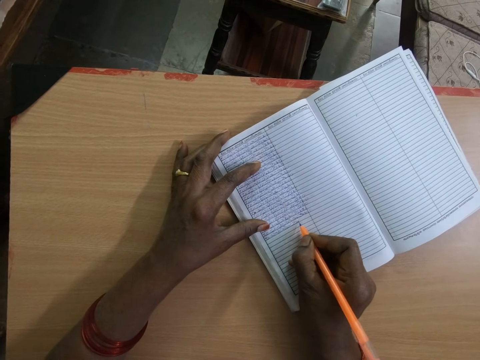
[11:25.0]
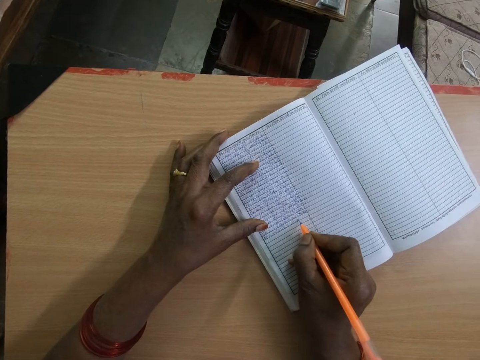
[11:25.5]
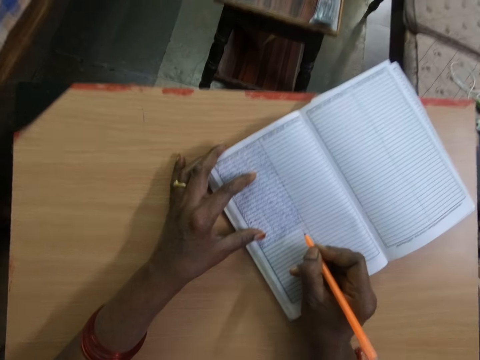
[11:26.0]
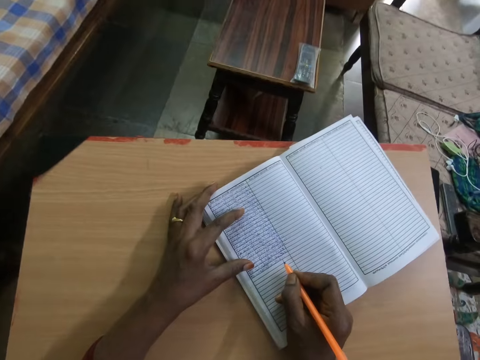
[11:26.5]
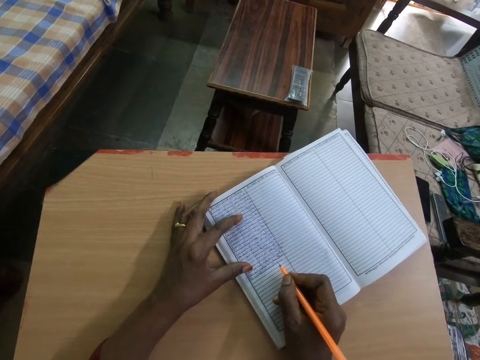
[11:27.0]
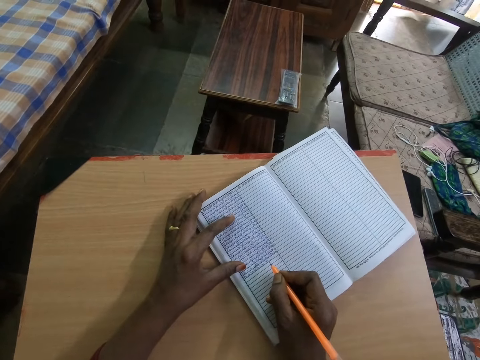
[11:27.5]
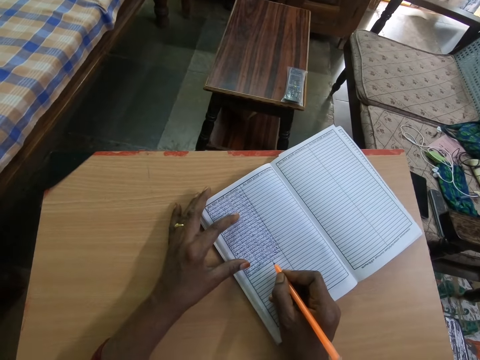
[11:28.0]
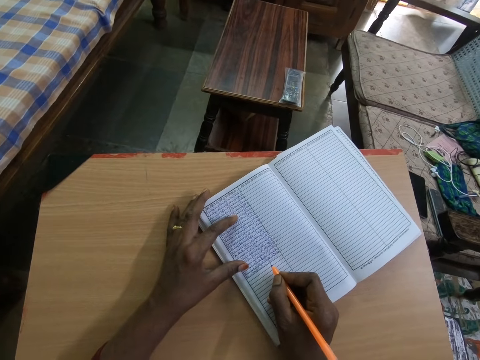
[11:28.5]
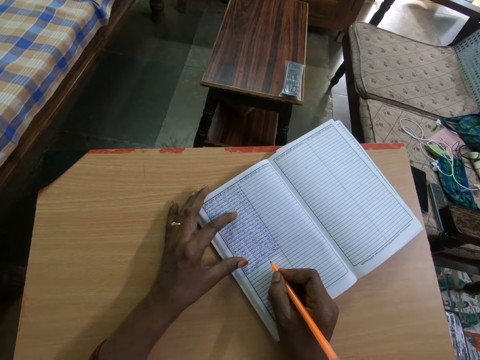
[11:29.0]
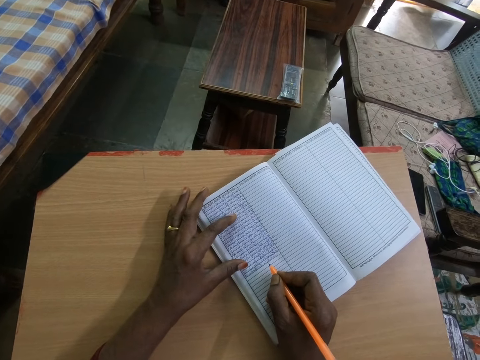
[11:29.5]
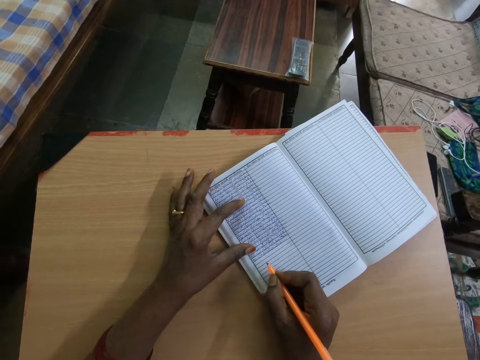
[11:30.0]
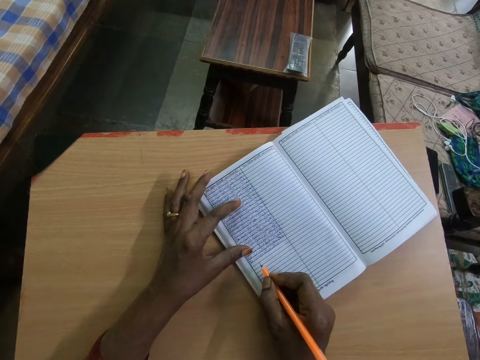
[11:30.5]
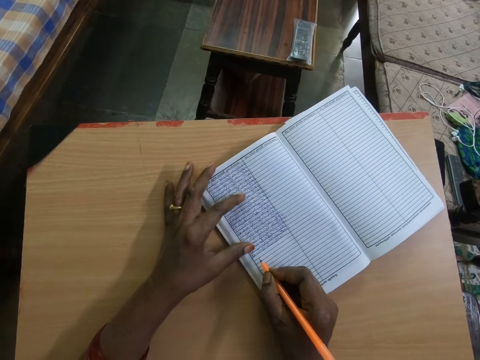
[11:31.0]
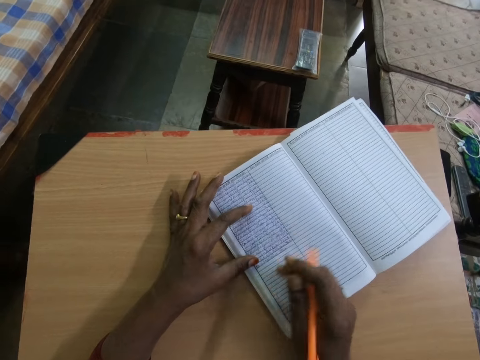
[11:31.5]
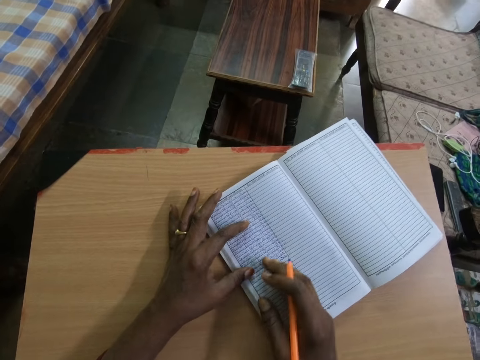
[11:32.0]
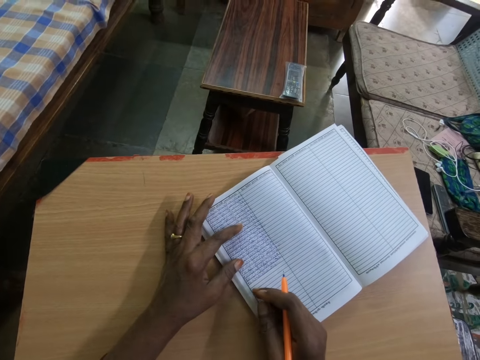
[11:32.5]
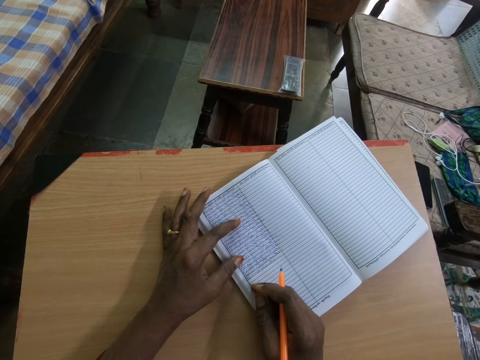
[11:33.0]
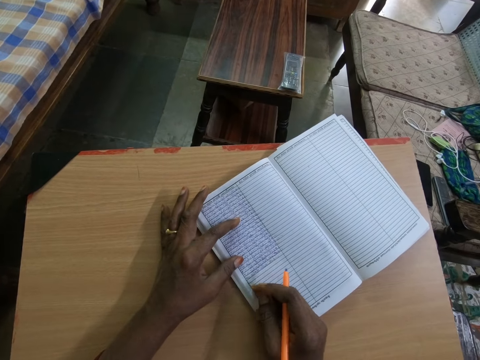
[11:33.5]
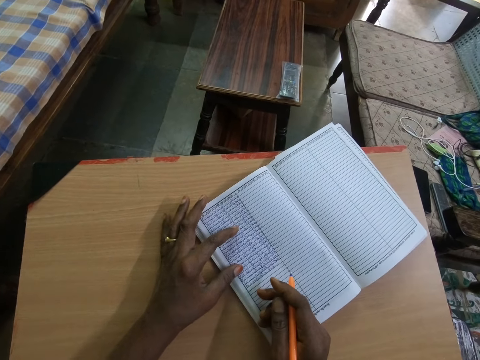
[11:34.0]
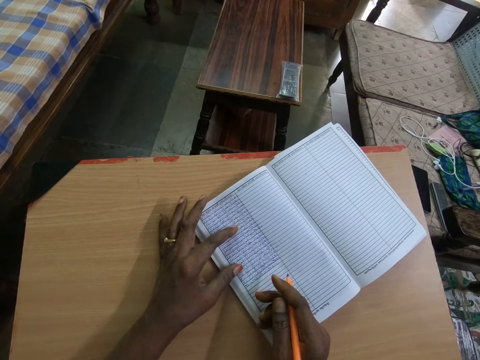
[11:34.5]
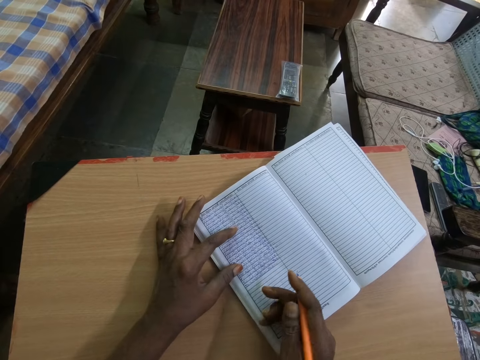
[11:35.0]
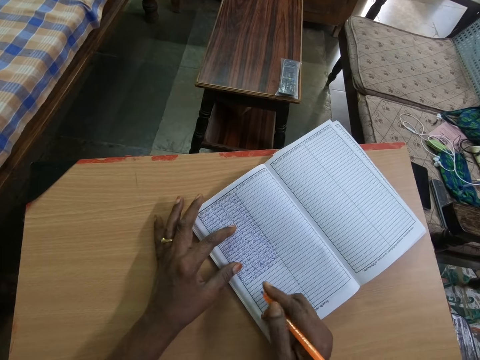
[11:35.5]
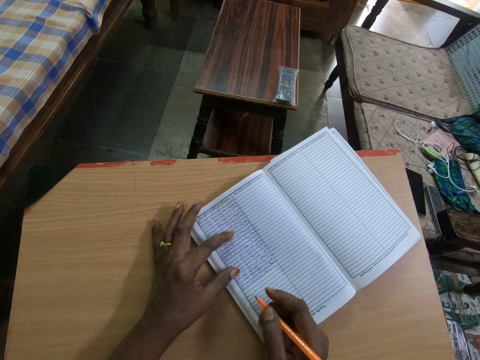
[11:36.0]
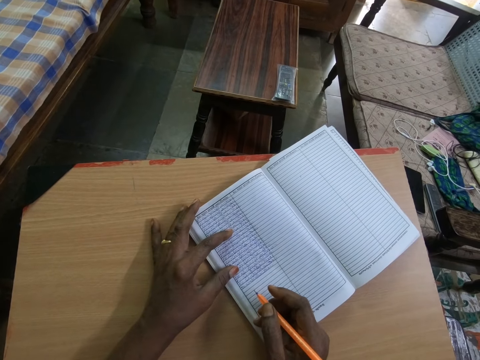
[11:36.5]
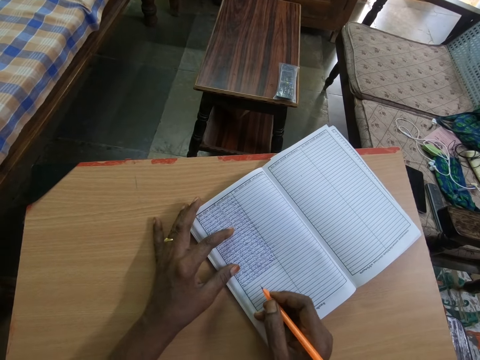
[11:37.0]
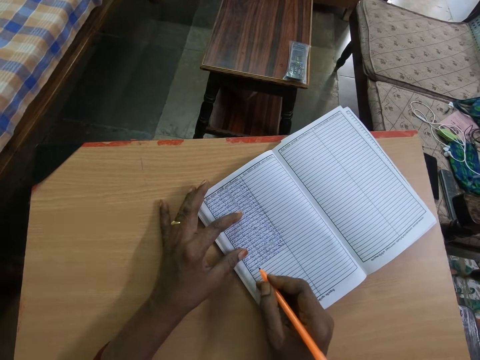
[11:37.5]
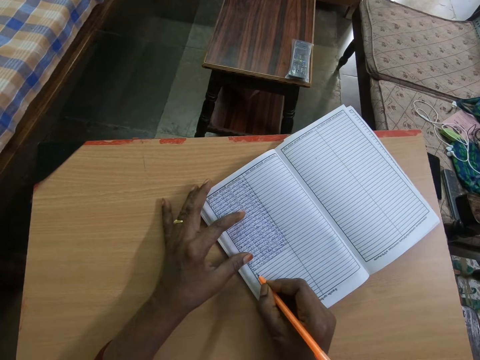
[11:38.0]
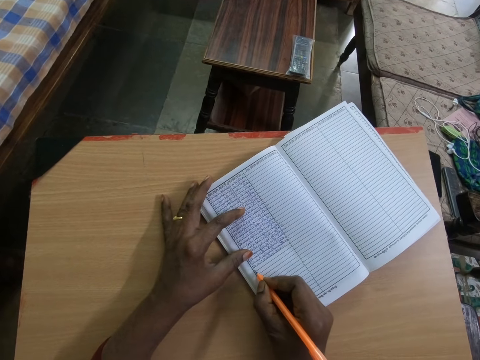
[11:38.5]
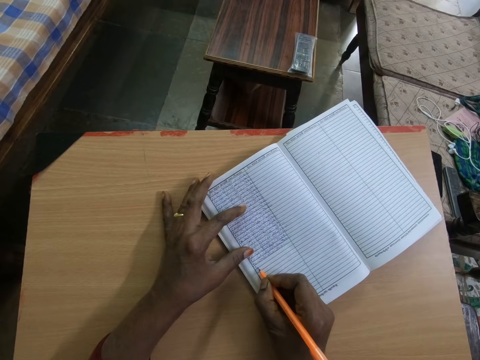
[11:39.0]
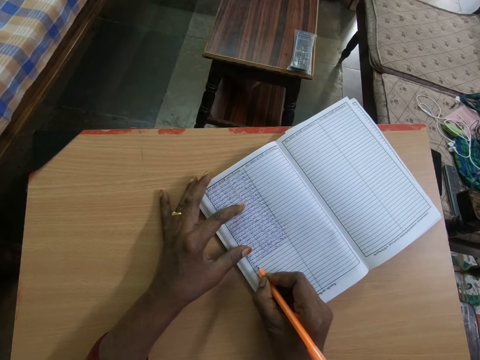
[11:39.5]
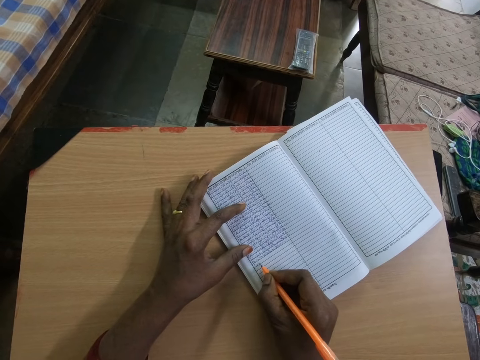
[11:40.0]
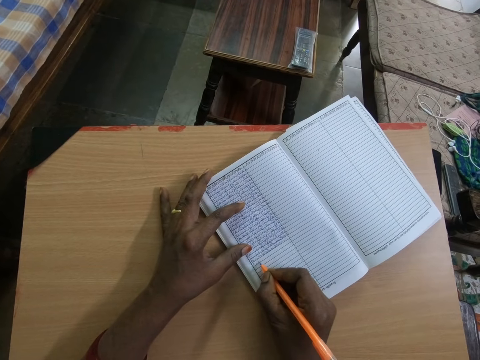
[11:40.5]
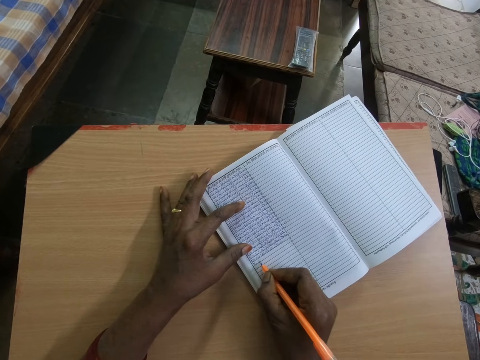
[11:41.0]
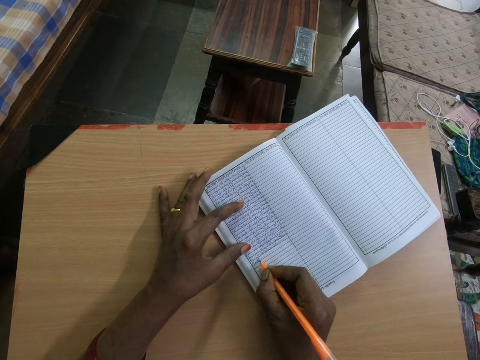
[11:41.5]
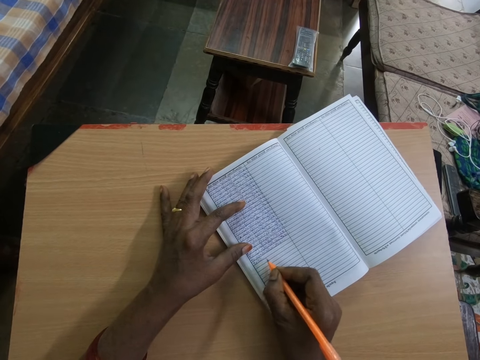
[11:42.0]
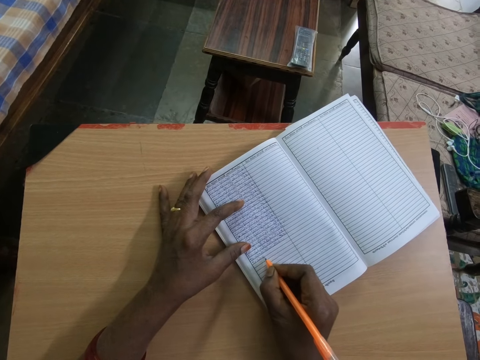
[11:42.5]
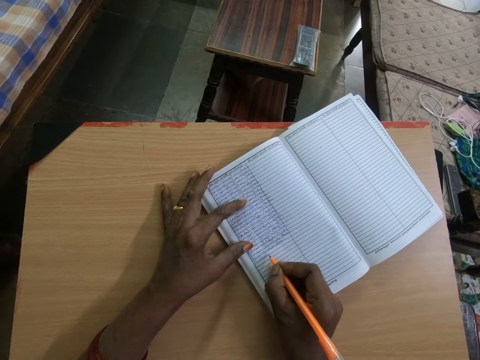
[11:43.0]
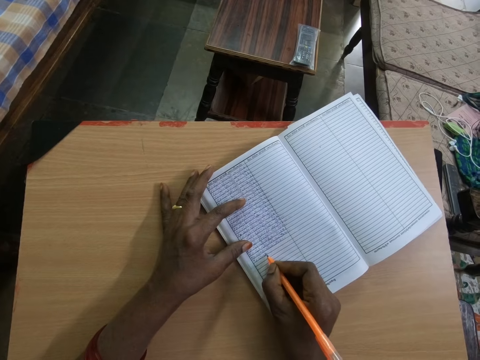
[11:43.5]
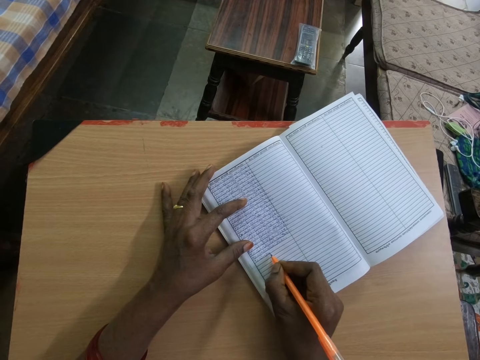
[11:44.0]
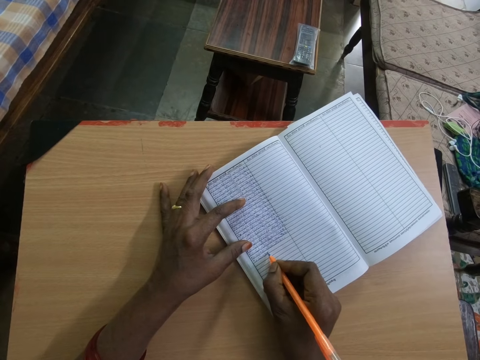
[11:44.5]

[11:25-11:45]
The camera wearer looks around. He looks at the book. He moves his hand. He straightens the notebook. He looks in the notebook. He writes on the notebook.
